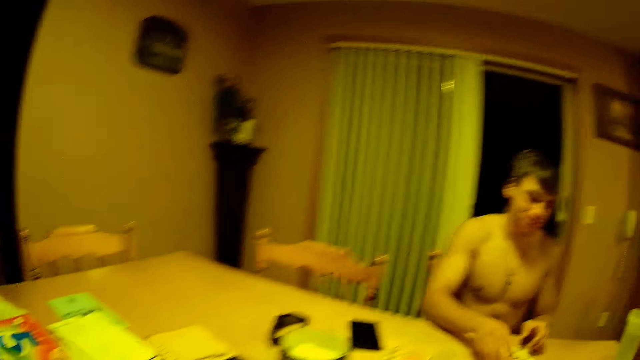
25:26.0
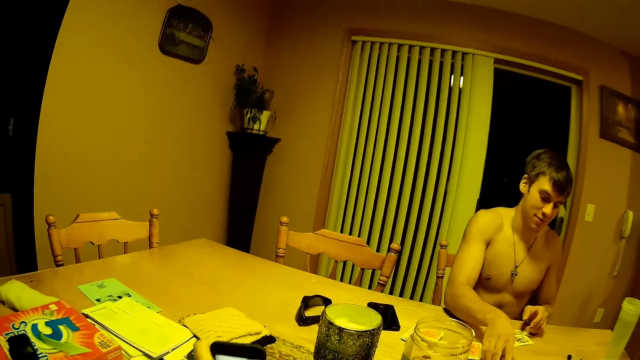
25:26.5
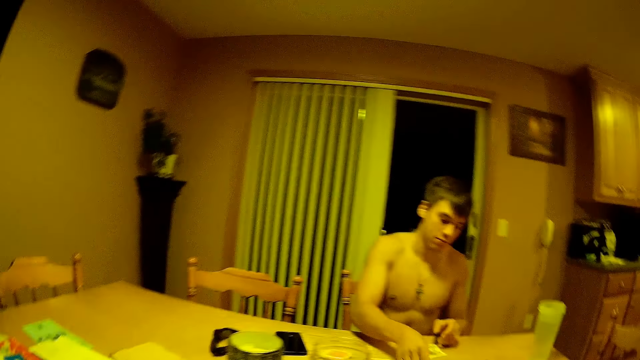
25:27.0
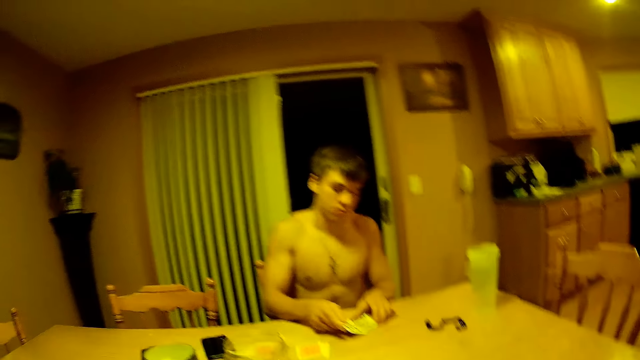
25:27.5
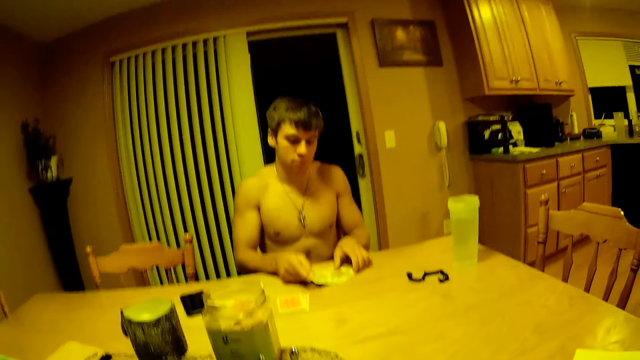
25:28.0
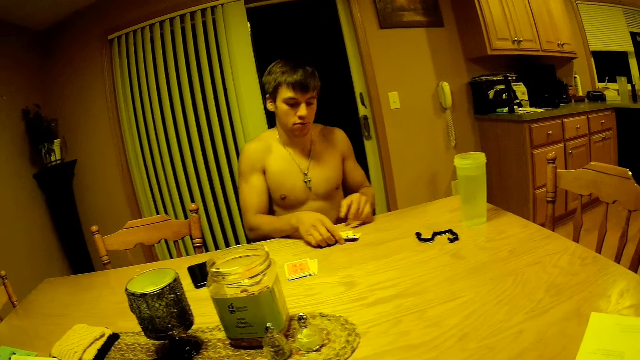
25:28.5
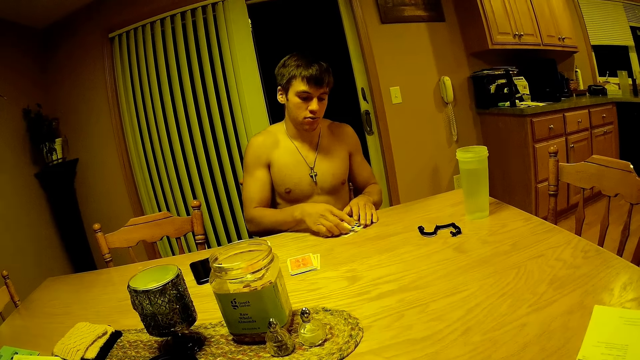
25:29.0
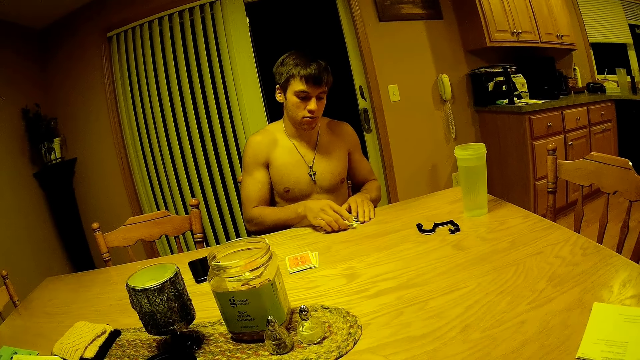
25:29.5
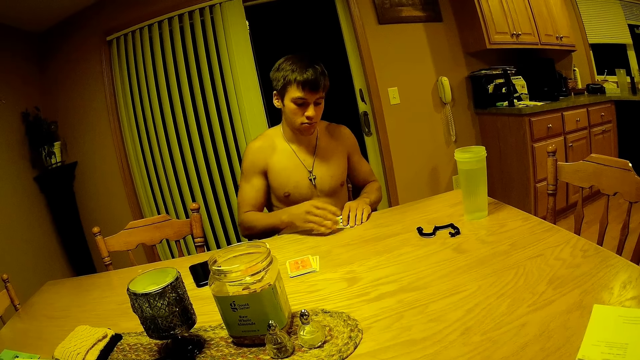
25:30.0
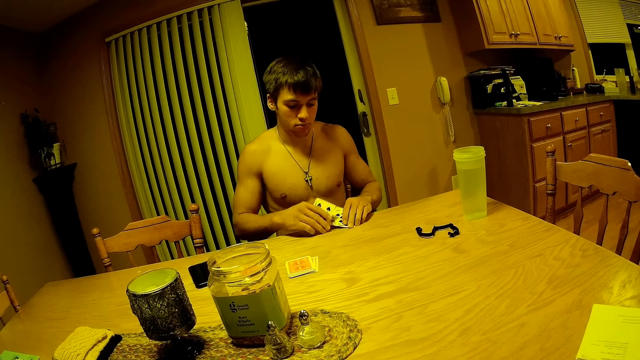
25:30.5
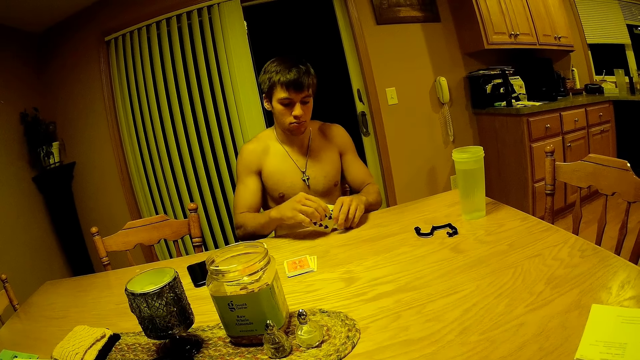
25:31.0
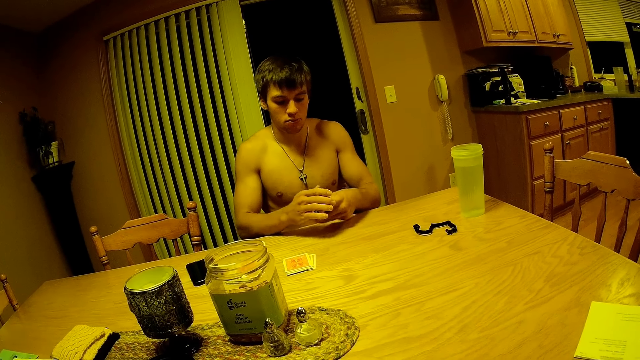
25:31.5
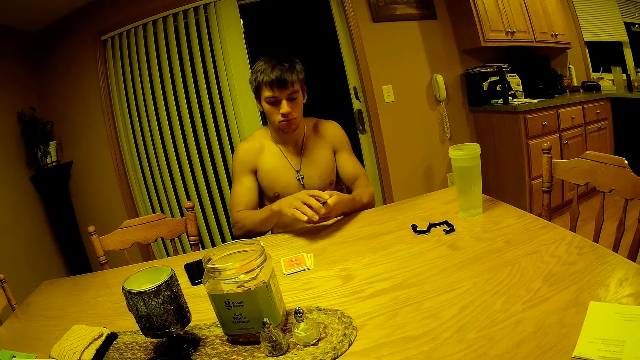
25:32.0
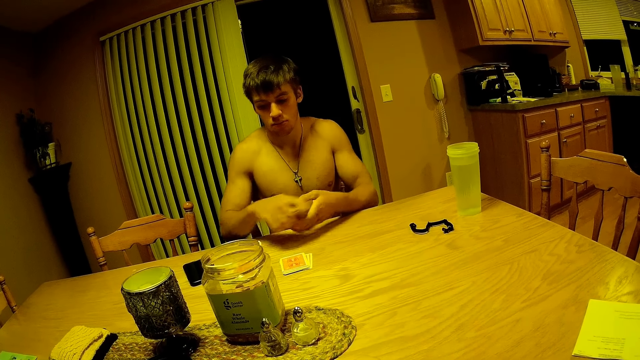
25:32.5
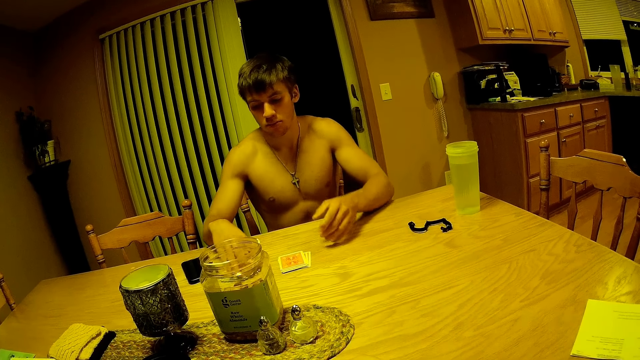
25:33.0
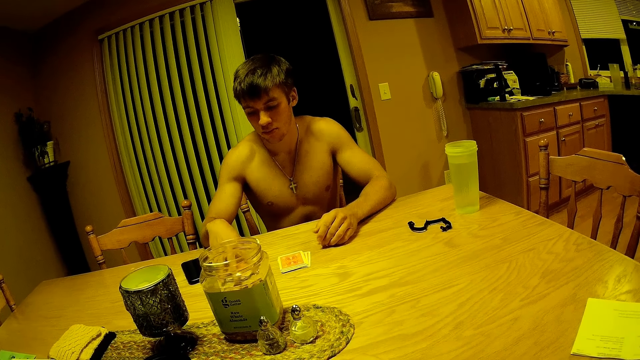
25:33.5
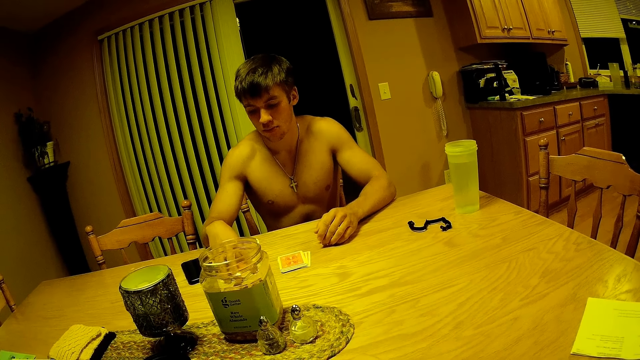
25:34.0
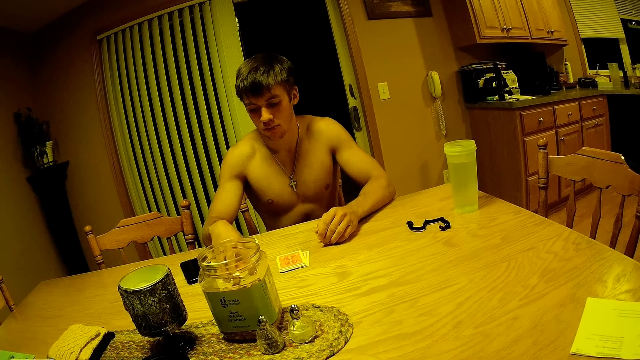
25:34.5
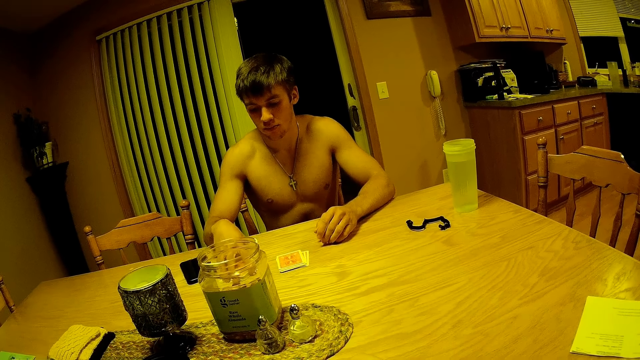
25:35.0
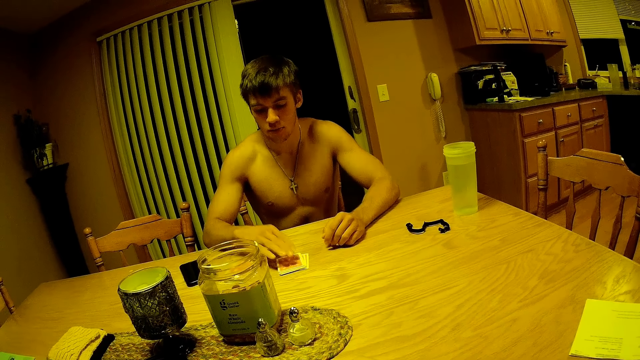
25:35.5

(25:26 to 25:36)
A man takes the playing cards. The camera wearer picks something from the table. The man puts down the playing cards.

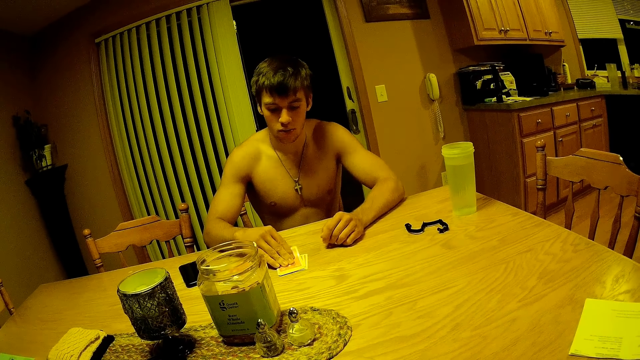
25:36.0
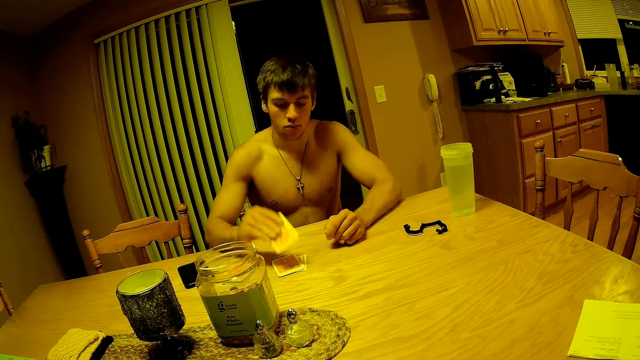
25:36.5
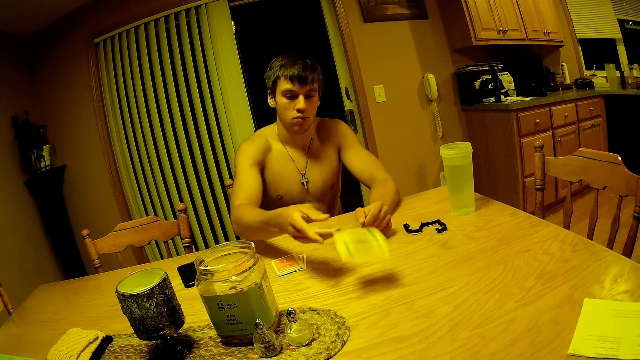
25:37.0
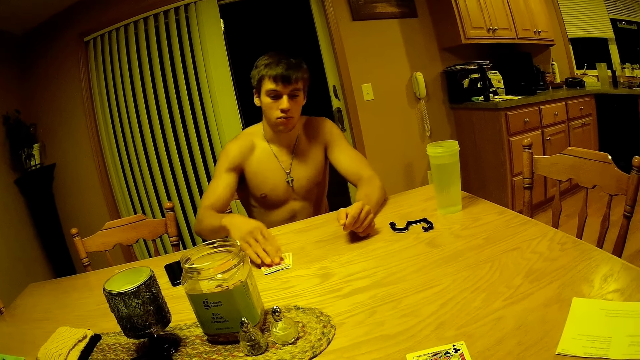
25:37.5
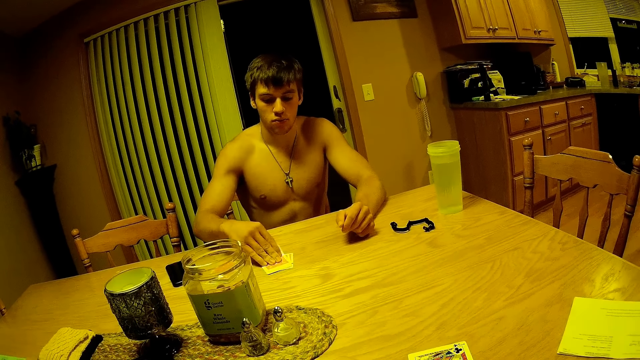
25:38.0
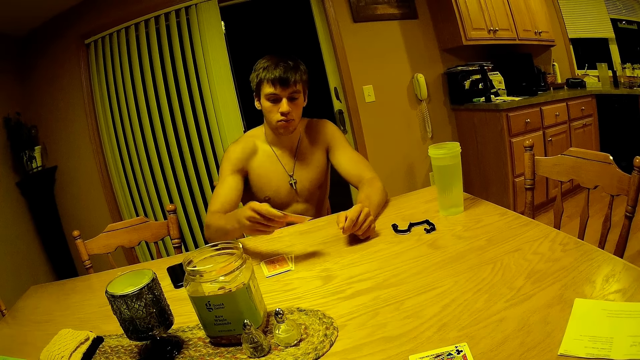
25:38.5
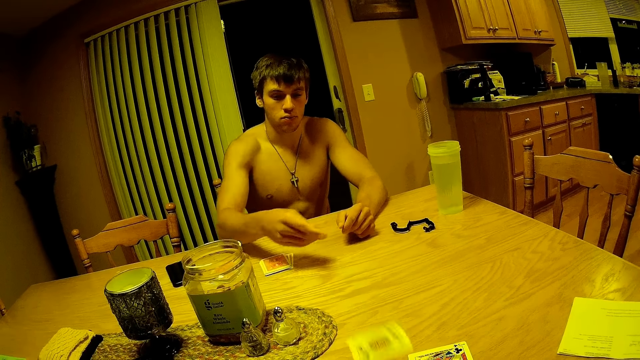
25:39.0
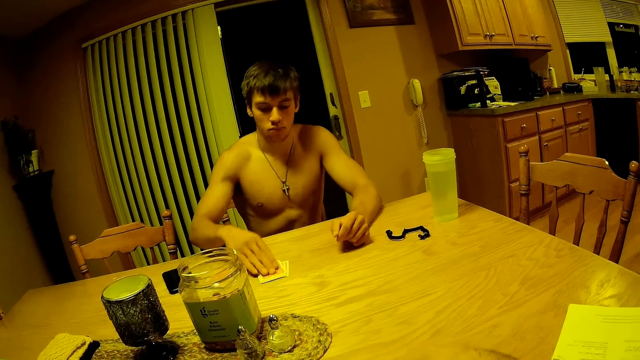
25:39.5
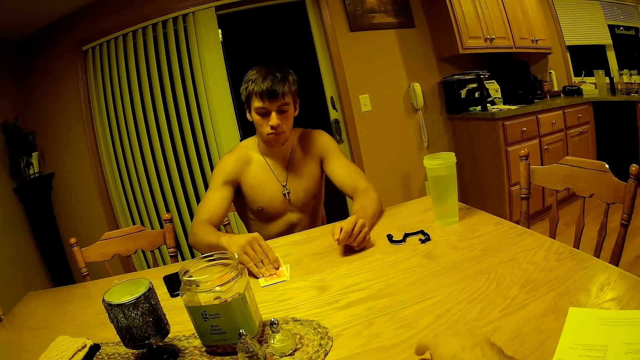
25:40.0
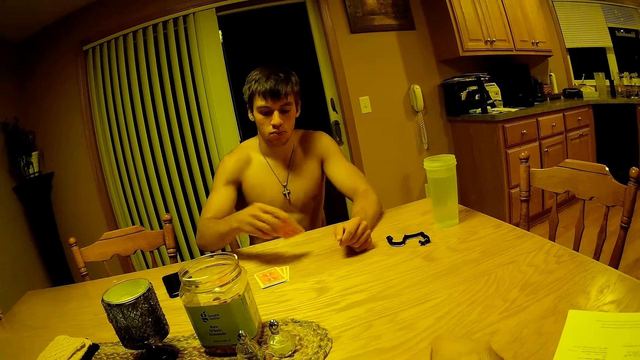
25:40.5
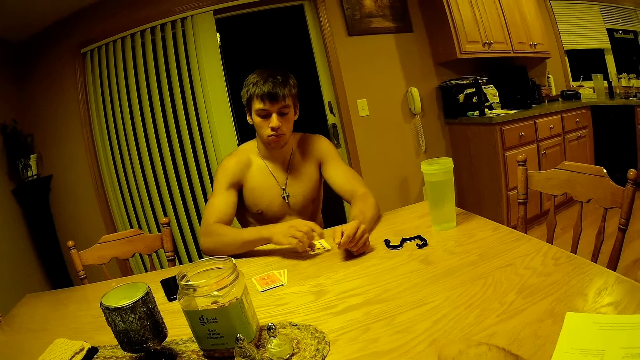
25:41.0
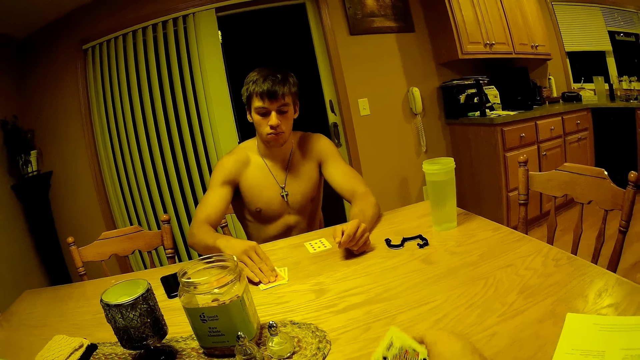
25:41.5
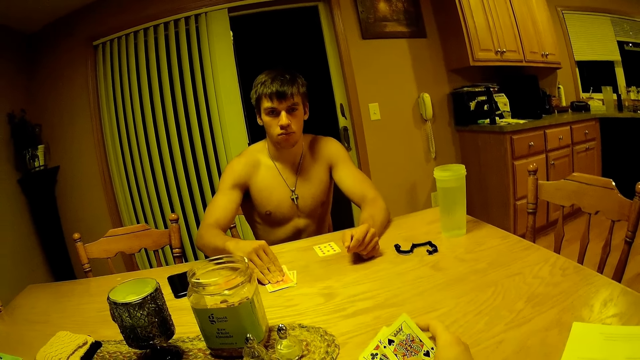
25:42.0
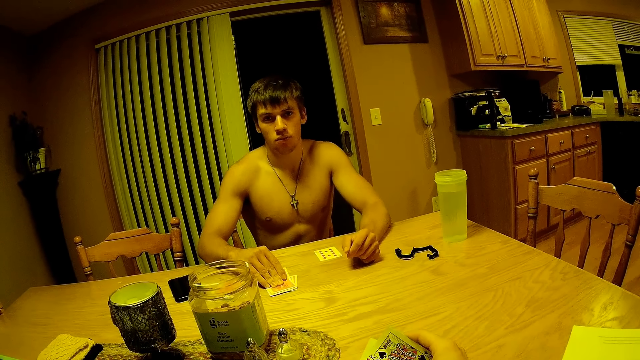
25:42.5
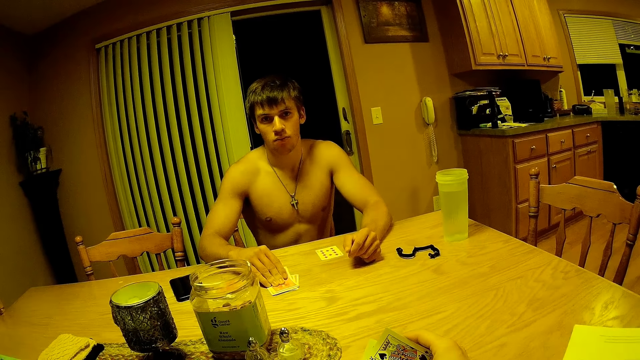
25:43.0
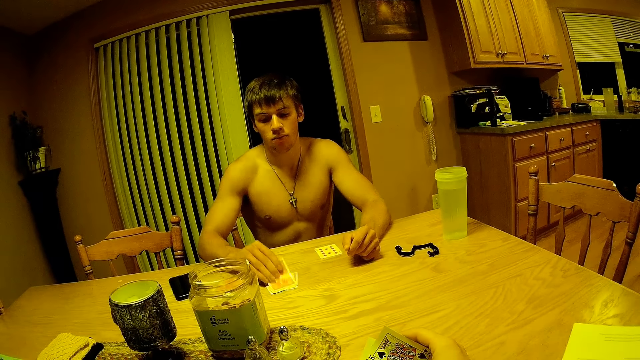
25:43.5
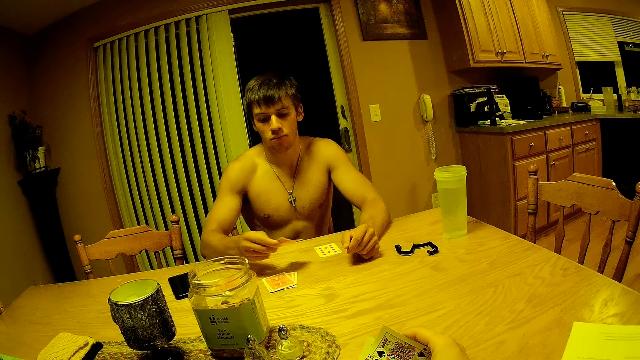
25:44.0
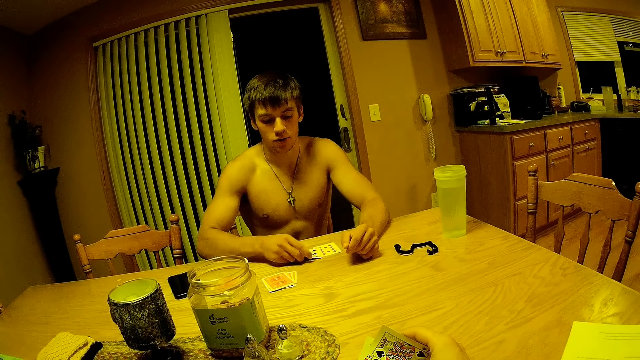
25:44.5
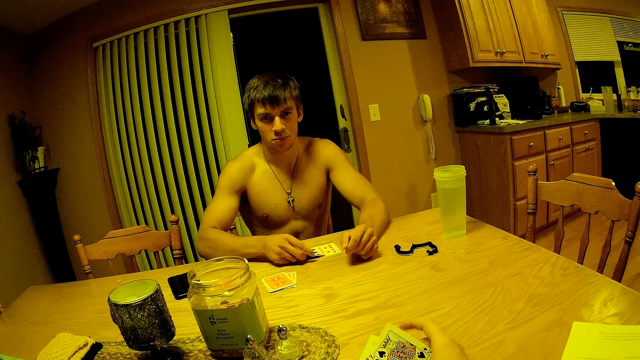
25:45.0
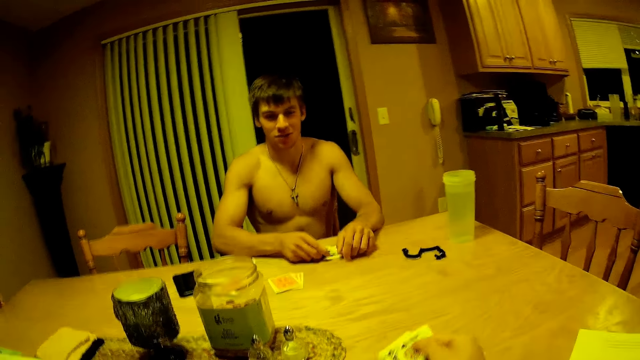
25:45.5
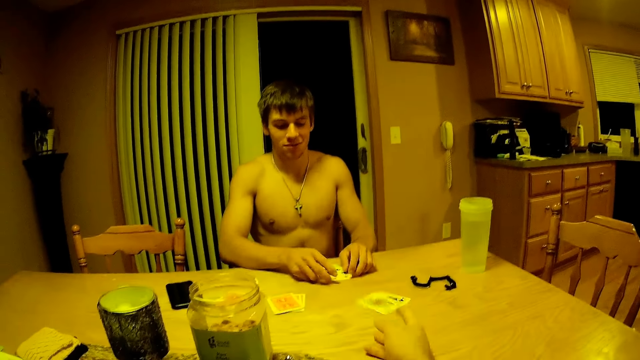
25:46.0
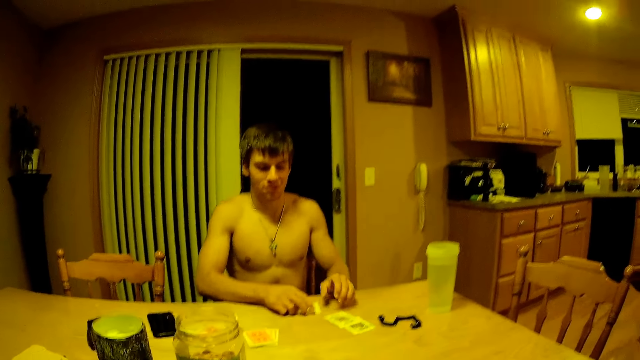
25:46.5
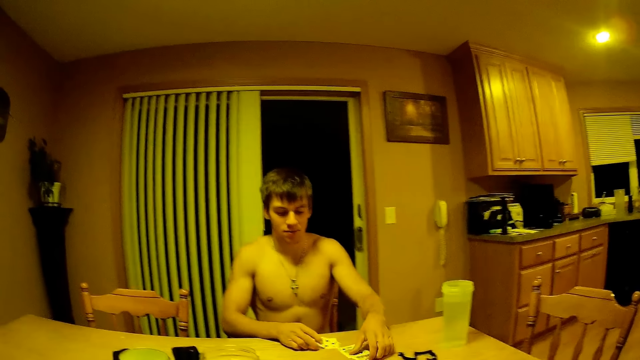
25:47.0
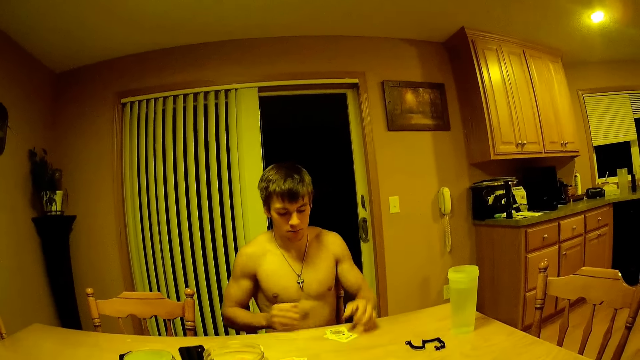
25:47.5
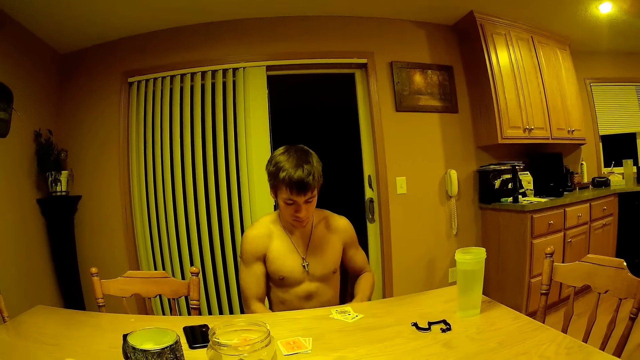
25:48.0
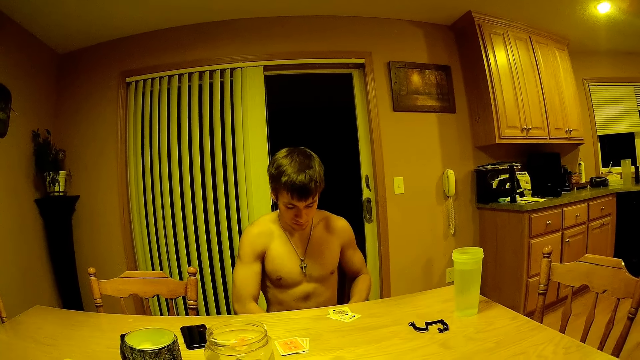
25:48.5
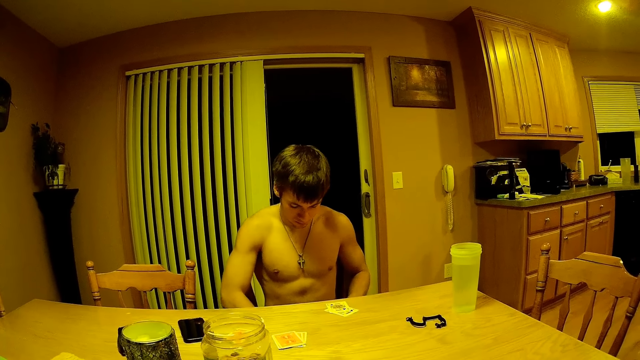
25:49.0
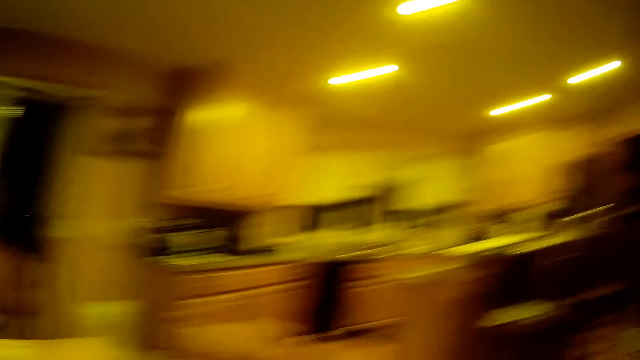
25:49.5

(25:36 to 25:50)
A man takes the playing card and throws the card at the camera wearer. He takes the playing card and throws the card at the camera wearer. He takes the playing card. The camera wearer touches a card on the table. The man puts down the playing card. The camera wearer lifts two cards off the table. The man looks at the playing card. The camera wearer passes some cards across the table to the man. The man takes the playing cards.
